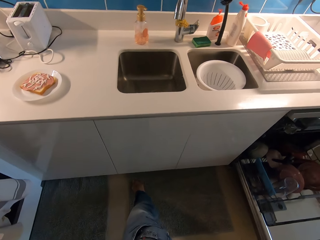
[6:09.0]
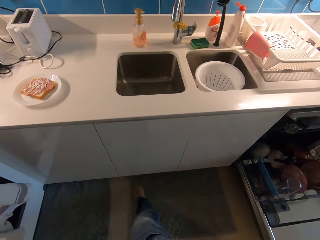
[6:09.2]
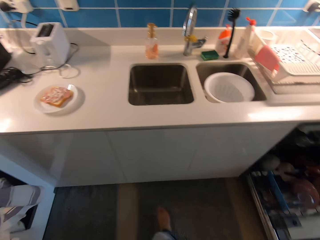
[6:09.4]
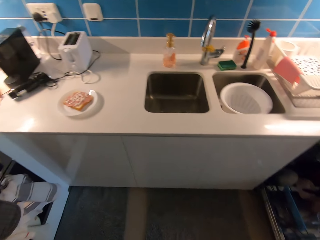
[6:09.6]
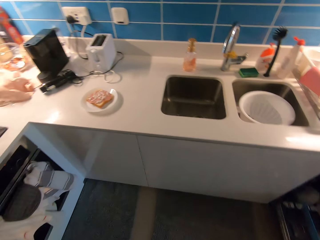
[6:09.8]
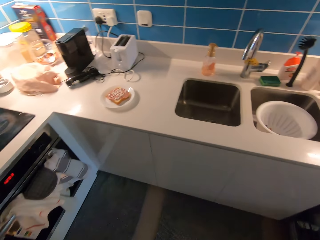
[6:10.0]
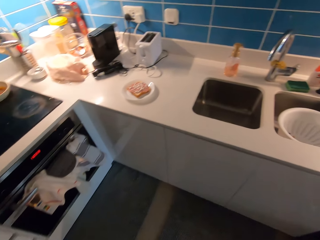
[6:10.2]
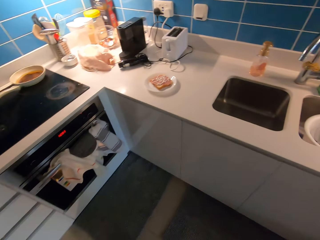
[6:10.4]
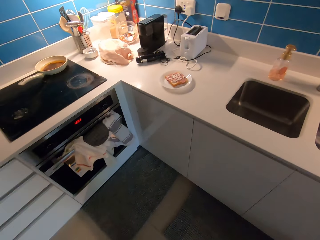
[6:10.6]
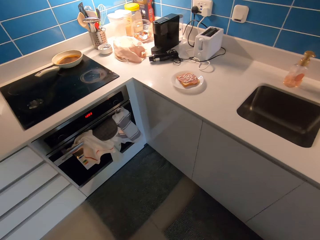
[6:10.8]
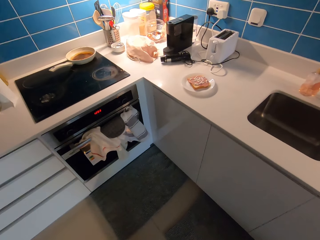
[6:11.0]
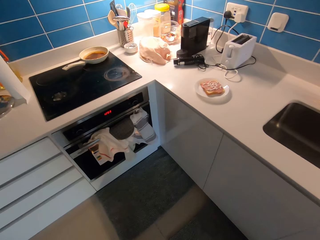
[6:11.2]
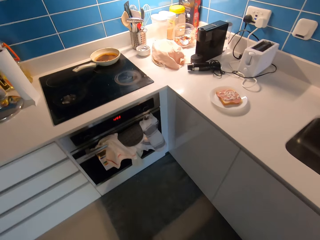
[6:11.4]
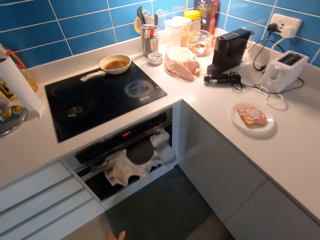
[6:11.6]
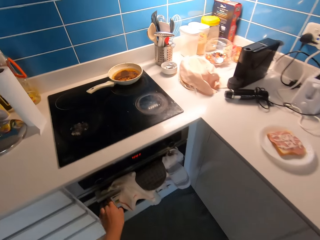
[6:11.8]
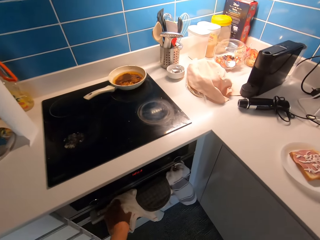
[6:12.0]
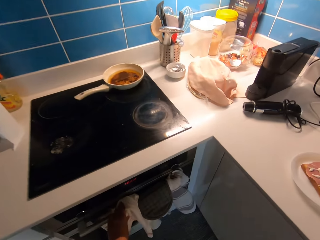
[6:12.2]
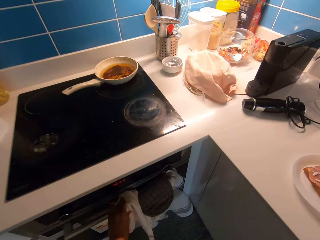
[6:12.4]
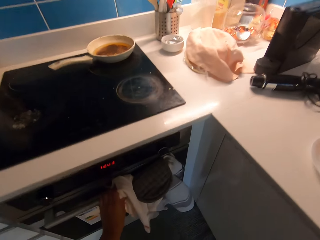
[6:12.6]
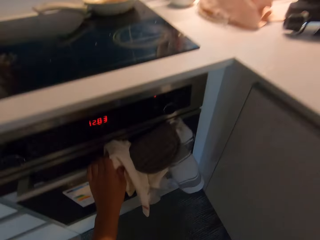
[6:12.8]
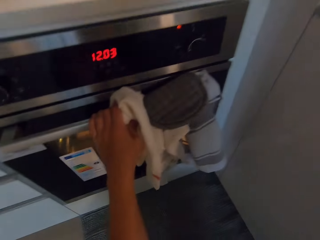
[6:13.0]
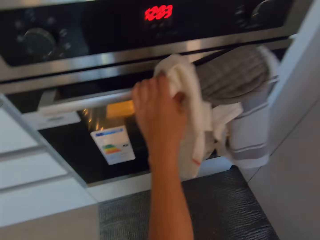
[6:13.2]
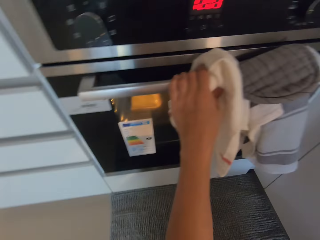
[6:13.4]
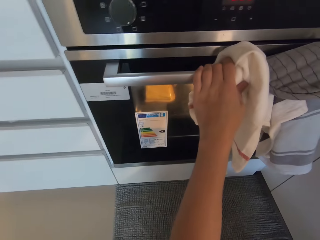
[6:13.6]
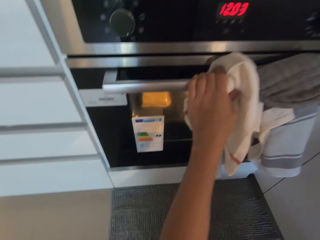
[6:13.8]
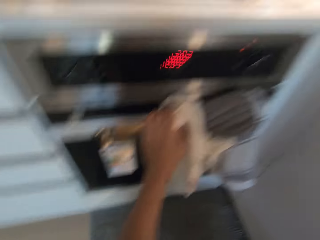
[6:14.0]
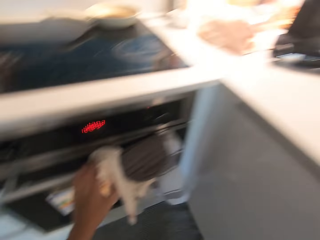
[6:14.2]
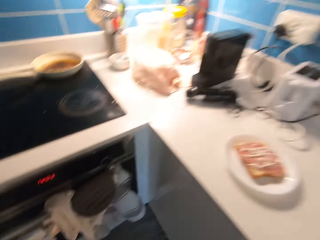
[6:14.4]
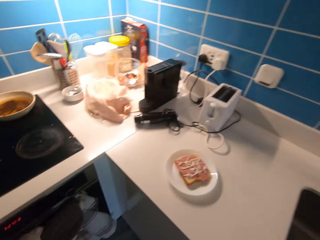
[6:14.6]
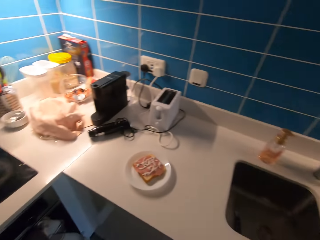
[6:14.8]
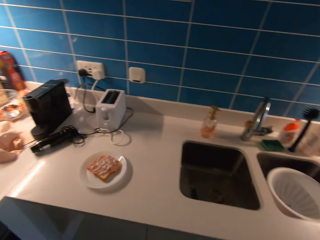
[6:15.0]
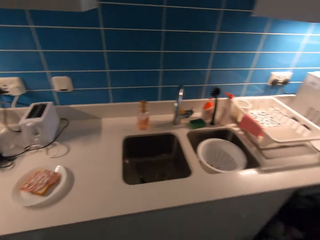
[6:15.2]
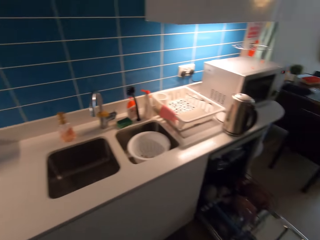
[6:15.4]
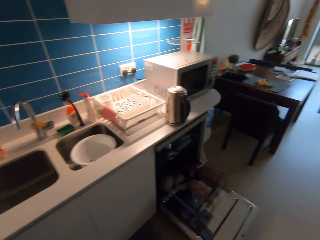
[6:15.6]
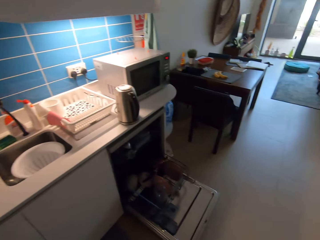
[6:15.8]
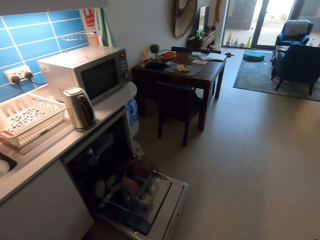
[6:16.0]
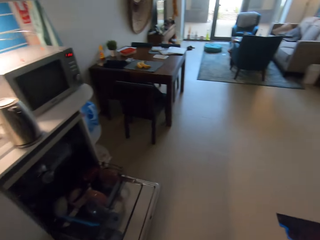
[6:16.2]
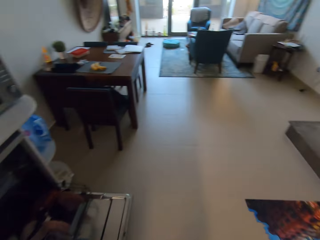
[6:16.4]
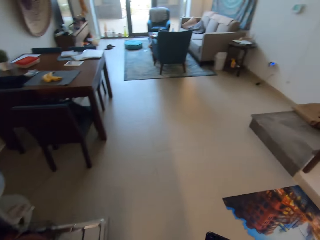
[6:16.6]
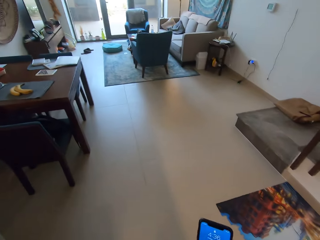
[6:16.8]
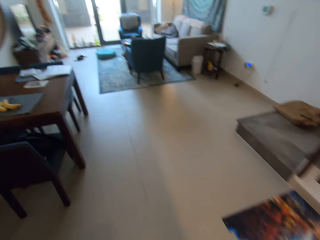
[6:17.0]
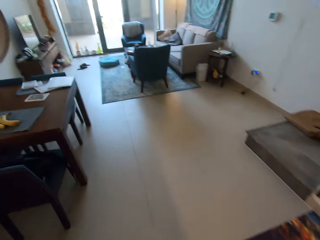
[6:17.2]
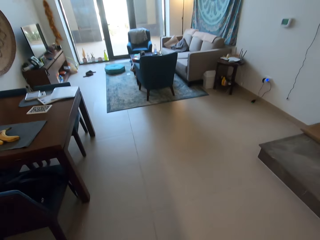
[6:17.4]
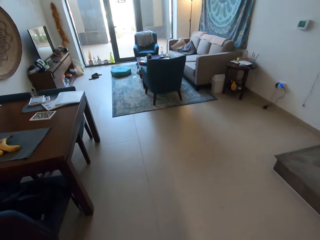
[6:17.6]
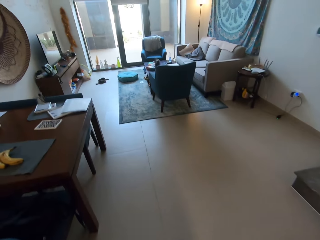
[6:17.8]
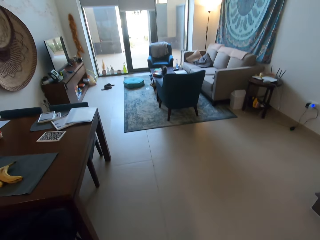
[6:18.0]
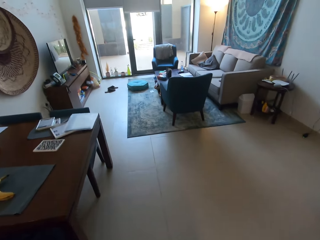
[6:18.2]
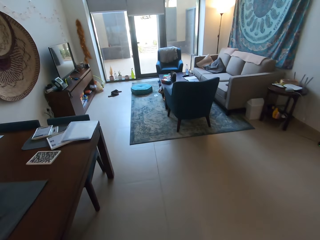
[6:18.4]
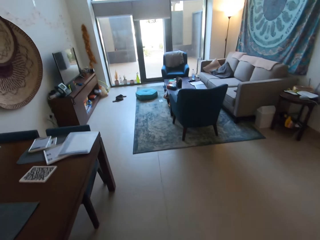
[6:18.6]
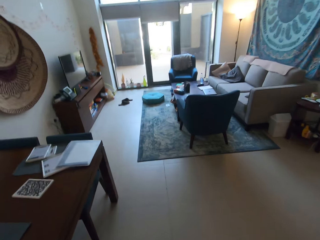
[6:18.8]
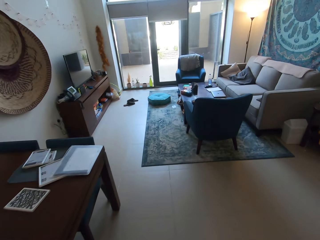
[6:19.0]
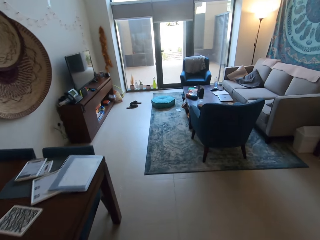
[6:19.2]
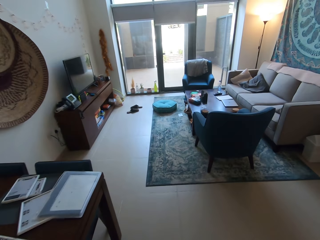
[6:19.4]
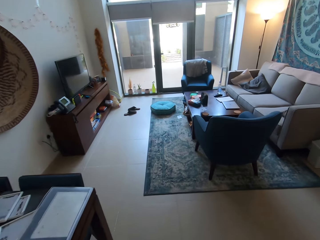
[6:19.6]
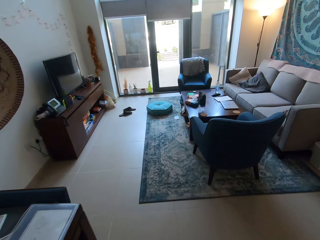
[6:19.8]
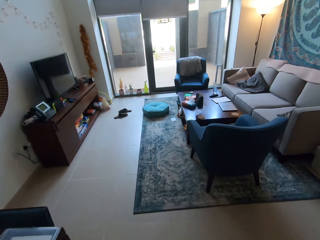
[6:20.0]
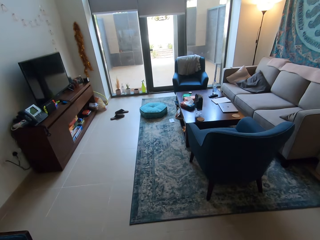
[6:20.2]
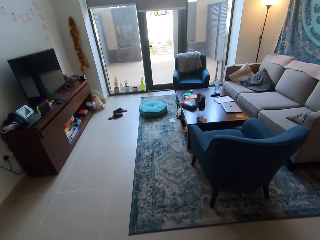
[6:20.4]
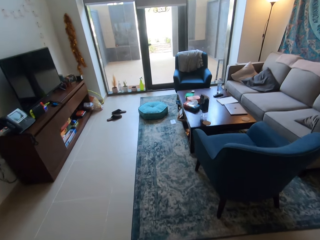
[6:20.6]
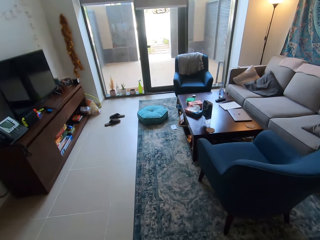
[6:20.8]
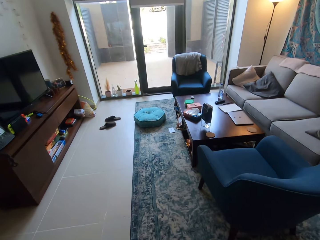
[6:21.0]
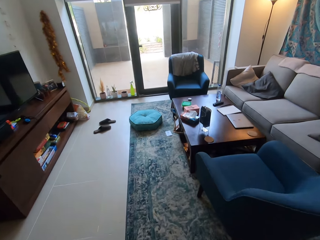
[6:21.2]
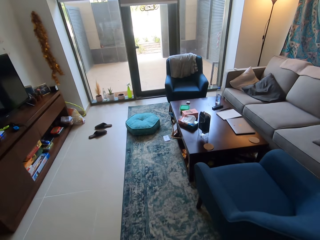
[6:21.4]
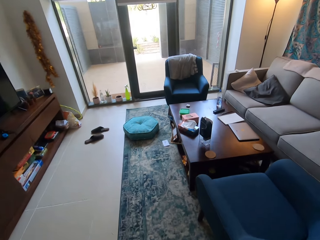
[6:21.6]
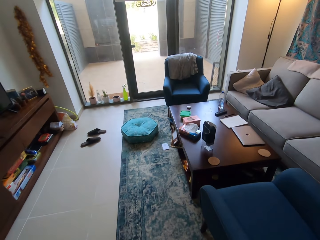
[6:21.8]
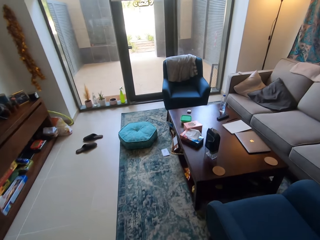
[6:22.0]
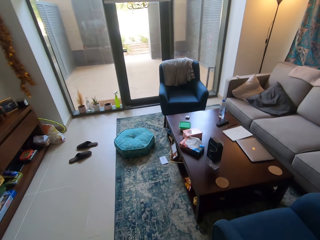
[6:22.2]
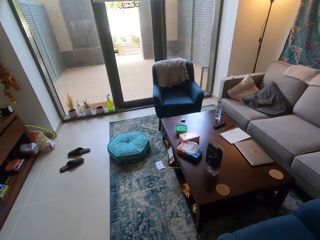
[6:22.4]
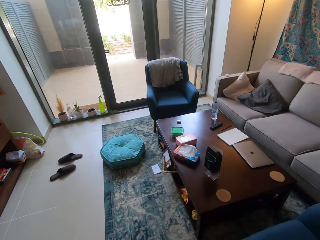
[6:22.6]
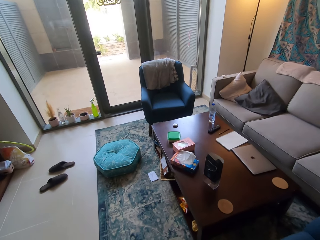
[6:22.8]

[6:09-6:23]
The camera wearer adjusts the cloth with her leg. She looks around a room. She holds the oven door with her left hand. She moves a napkin on a cooking gas. She walks around a room. She walks toward a glass door.

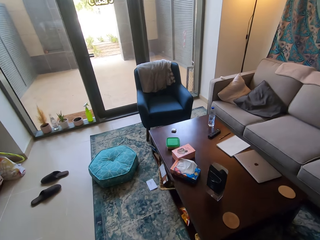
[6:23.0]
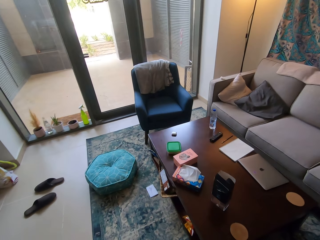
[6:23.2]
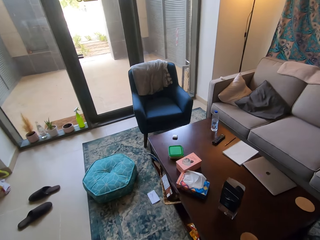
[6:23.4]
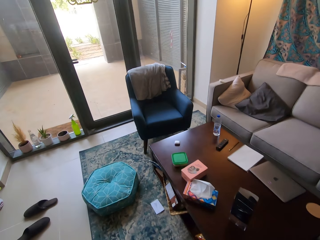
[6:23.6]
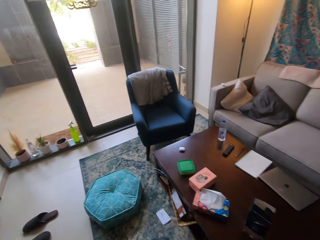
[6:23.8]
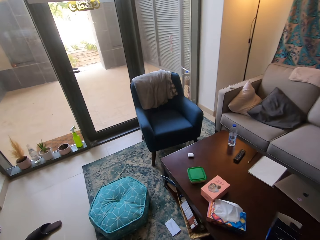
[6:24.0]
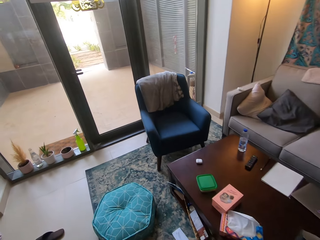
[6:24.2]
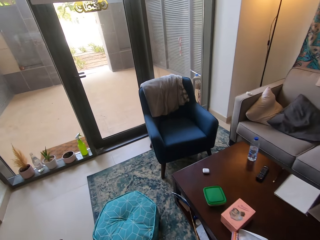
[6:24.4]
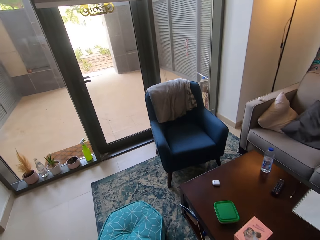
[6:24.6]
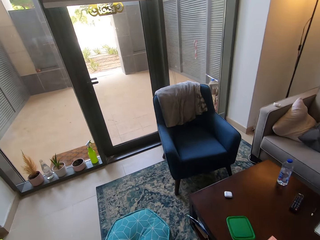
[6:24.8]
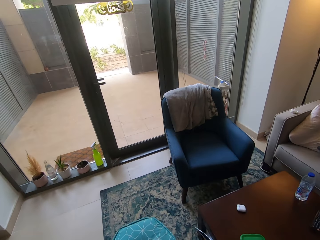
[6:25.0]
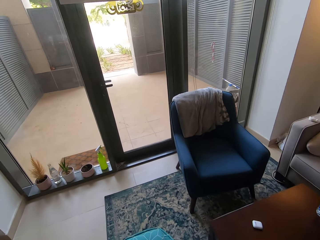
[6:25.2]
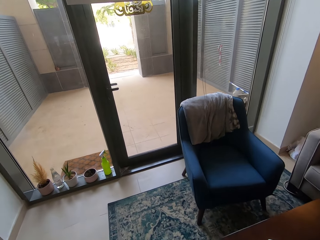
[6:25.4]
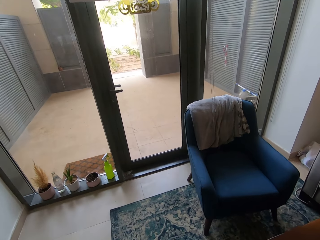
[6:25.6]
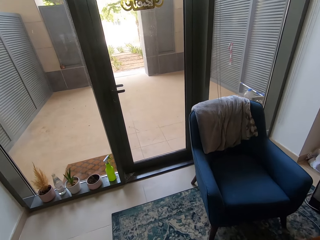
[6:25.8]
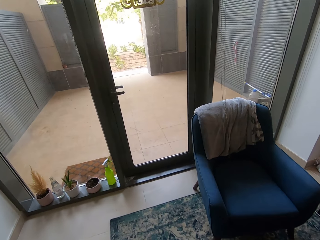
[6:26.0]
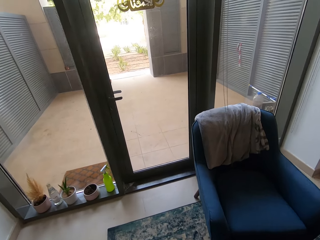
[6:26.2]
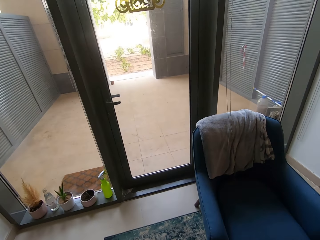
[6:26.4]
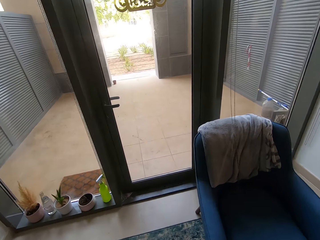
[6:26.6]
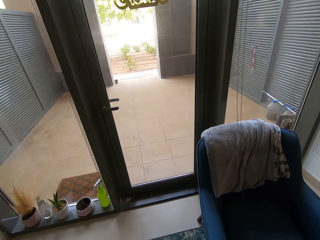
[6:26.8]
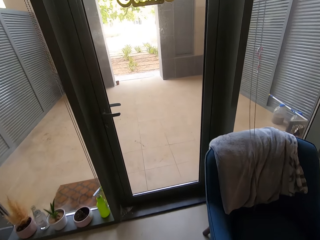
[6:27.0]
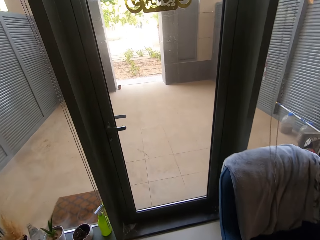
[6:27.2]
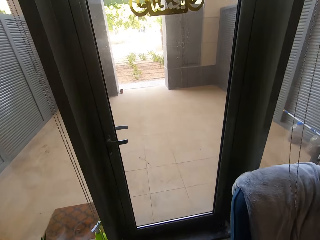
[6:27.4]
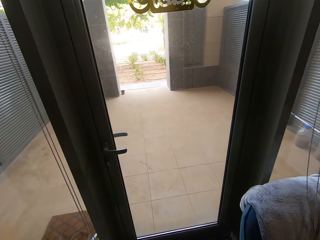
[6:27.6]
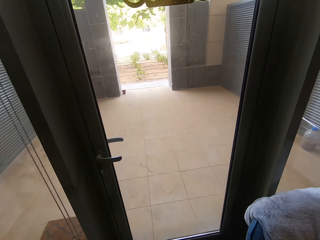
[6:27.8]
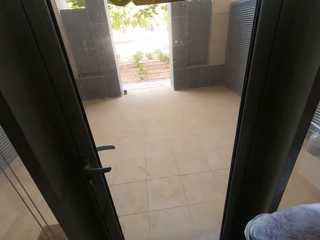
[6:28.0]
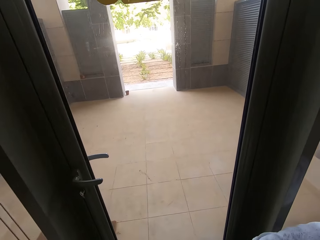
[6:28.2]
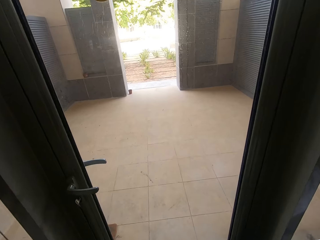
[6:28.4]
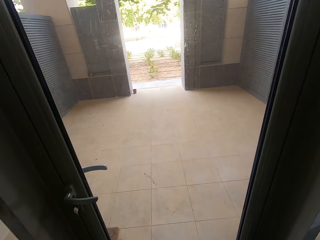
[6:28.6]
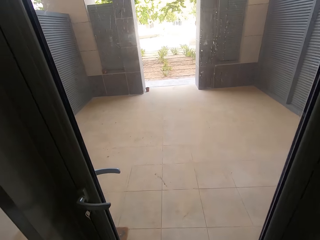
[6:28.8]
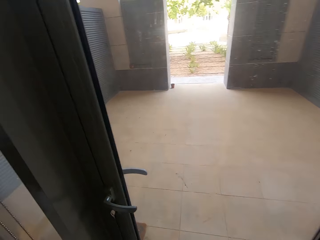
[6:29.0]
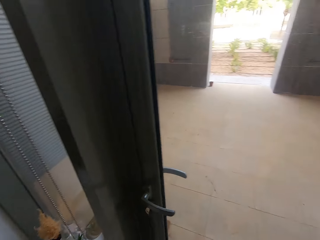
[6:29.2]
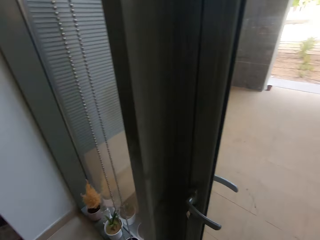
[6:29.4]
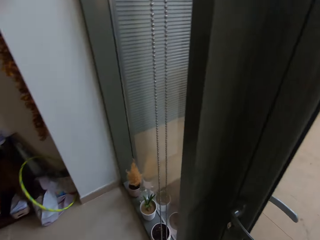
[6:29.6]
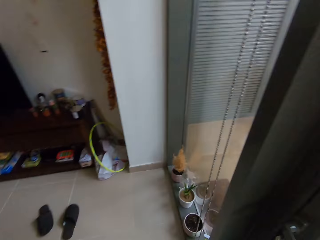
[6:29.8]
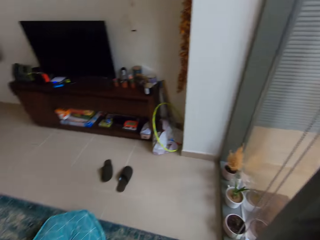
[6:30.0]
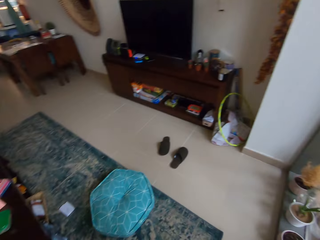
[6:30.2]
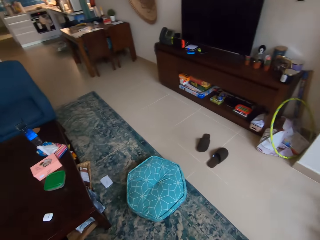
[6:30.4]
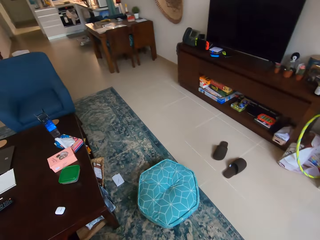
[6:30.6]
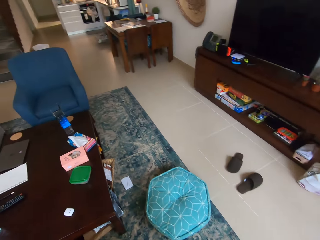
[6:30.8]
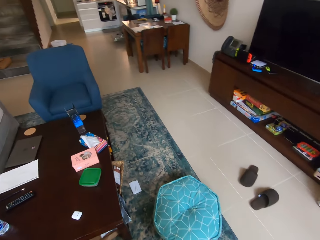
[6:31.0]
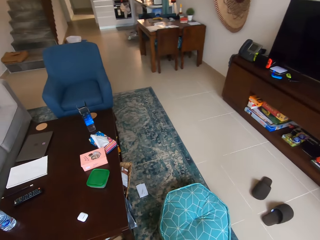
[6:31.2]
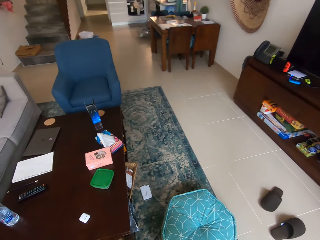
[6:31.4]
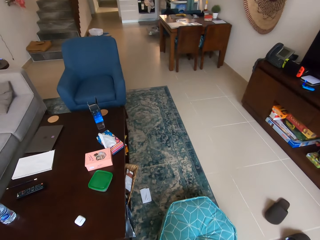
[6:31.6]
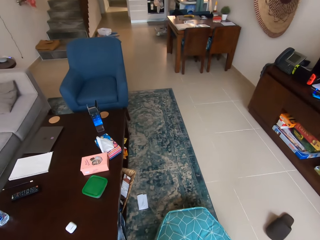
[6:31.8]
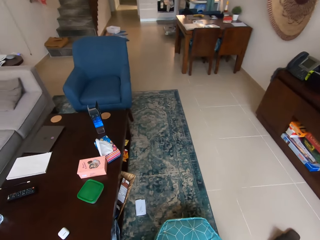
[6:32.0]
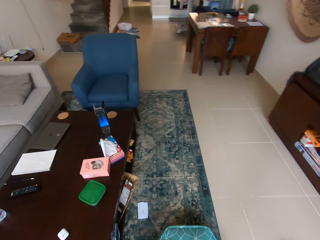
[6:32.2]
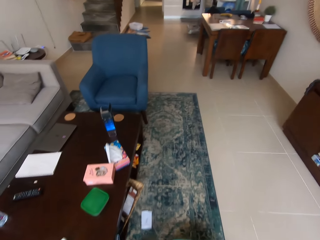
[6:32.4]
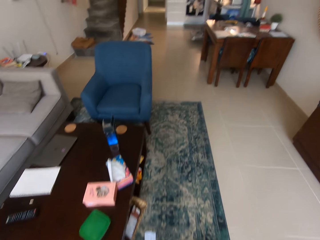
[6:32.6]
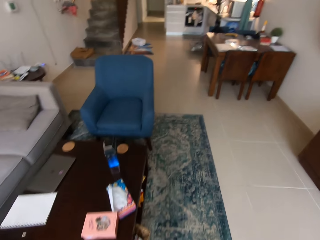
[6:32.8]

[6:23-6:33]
The camera wearer looks at a door.
